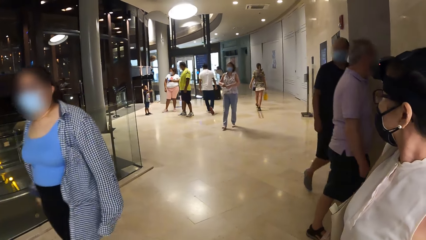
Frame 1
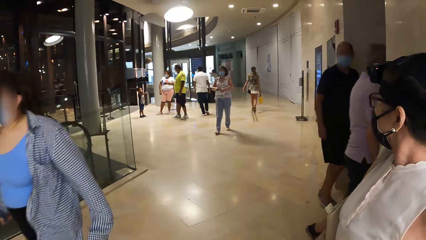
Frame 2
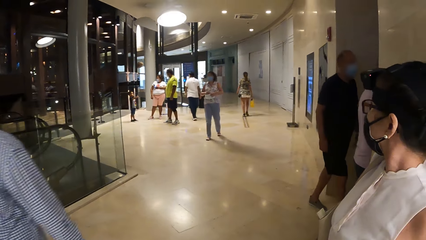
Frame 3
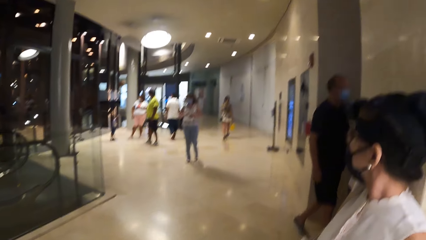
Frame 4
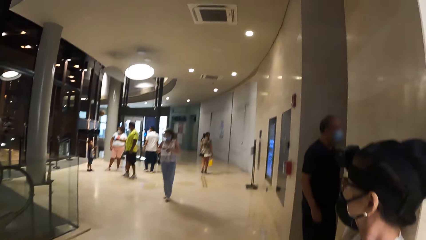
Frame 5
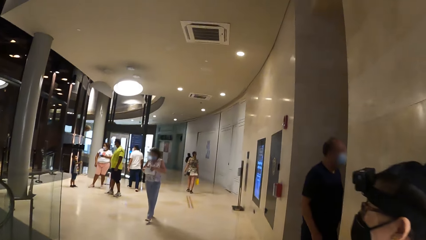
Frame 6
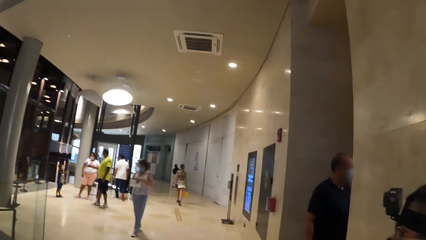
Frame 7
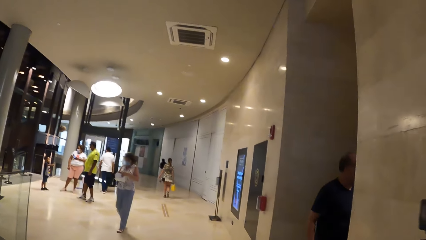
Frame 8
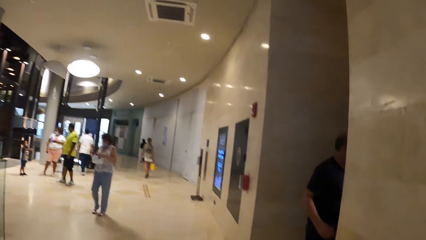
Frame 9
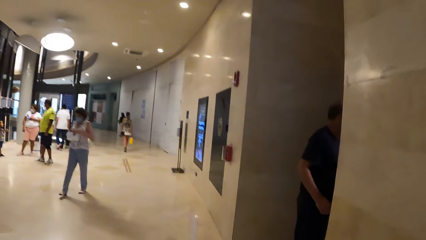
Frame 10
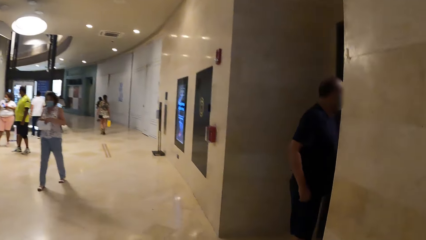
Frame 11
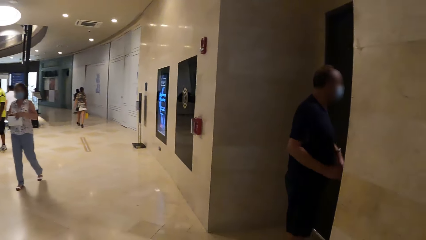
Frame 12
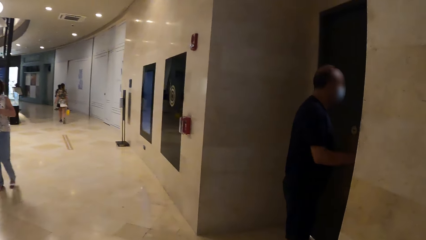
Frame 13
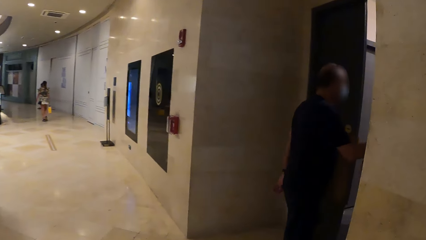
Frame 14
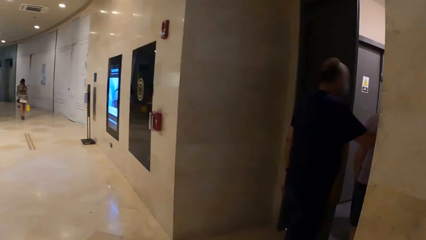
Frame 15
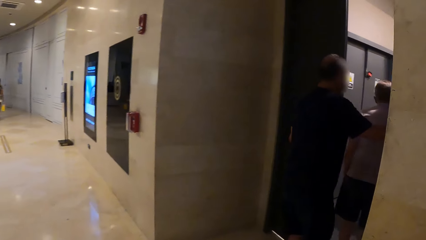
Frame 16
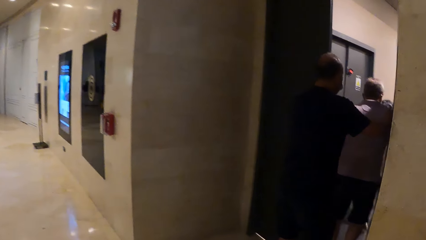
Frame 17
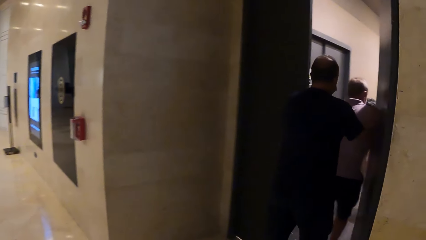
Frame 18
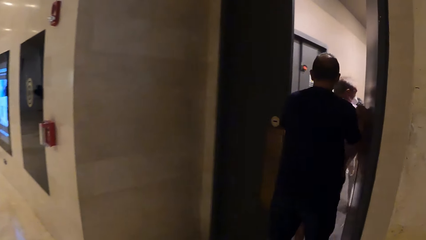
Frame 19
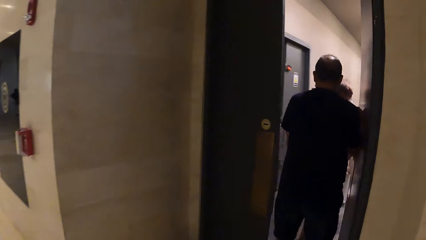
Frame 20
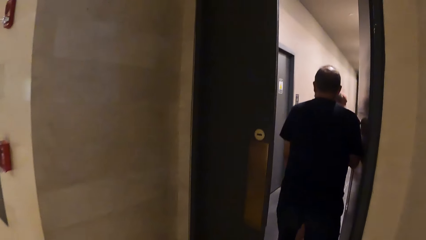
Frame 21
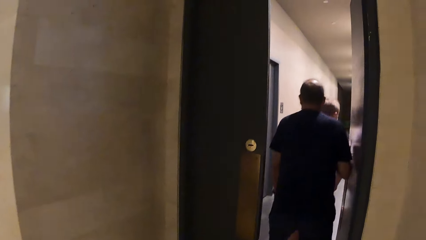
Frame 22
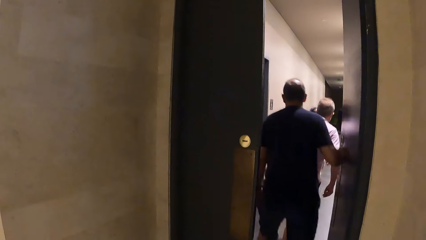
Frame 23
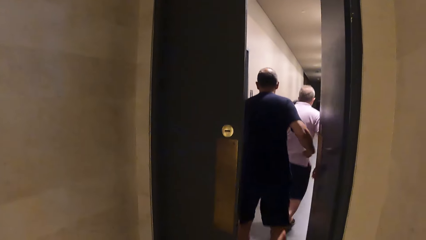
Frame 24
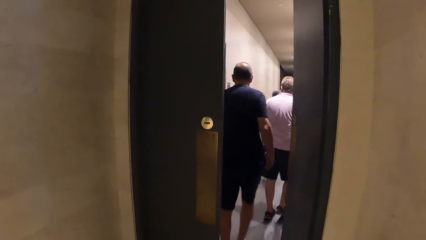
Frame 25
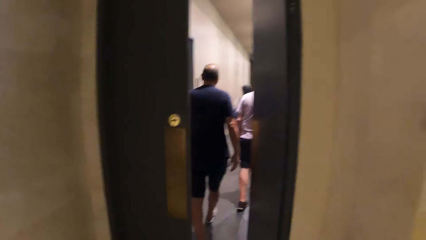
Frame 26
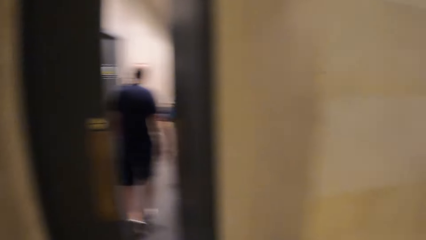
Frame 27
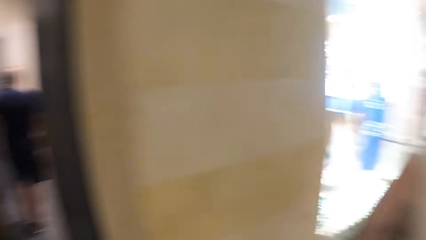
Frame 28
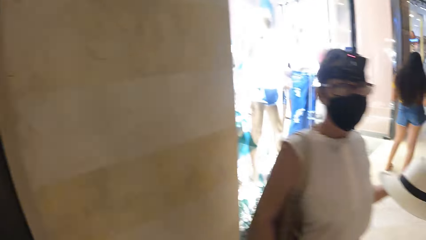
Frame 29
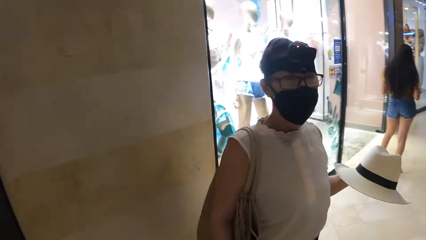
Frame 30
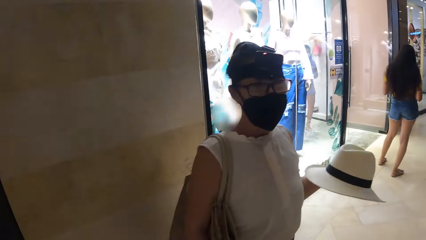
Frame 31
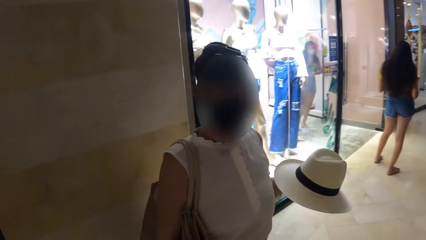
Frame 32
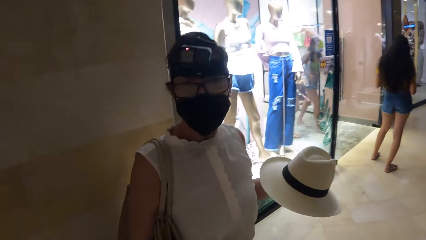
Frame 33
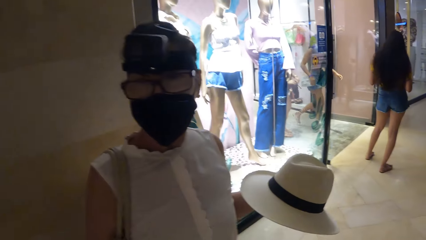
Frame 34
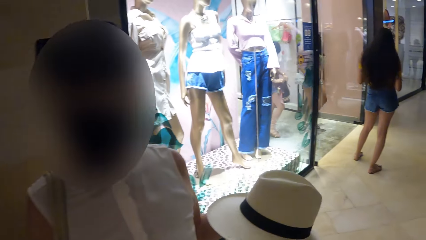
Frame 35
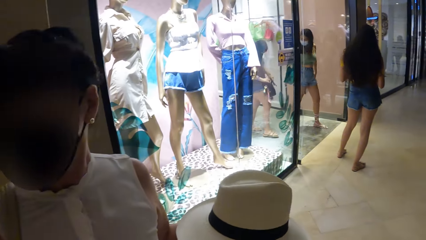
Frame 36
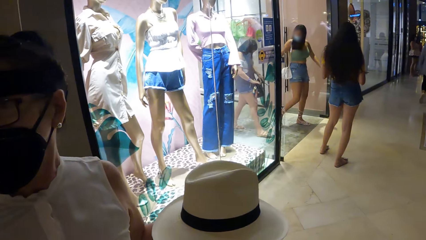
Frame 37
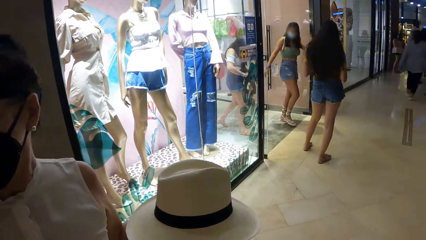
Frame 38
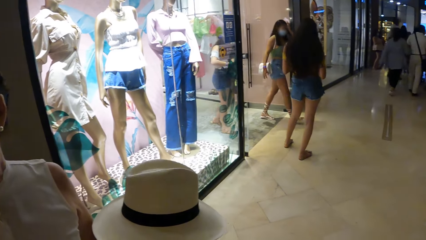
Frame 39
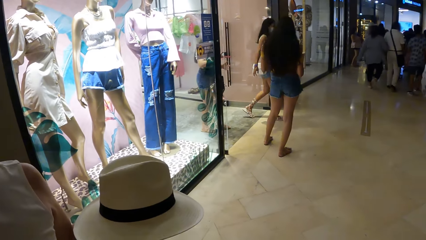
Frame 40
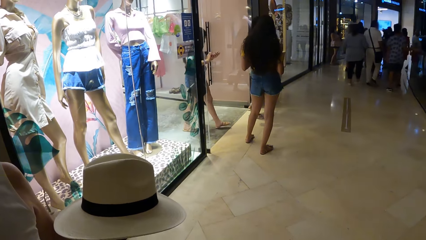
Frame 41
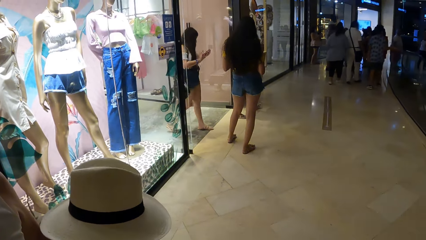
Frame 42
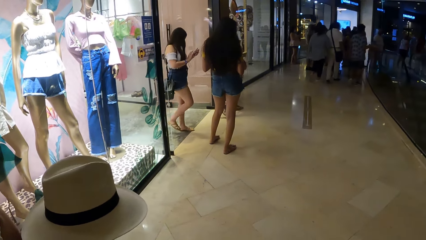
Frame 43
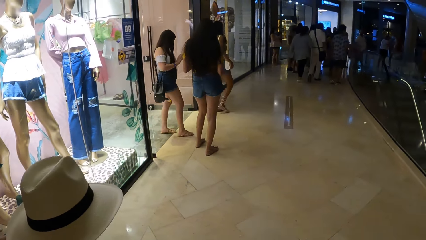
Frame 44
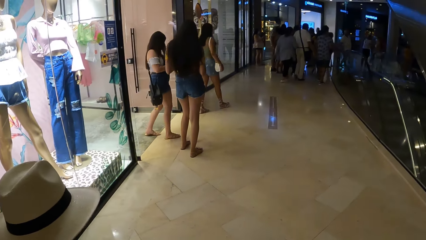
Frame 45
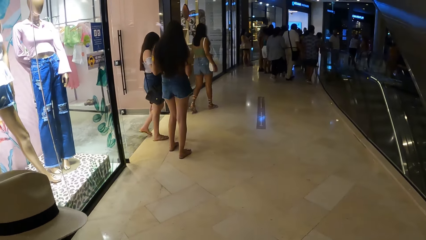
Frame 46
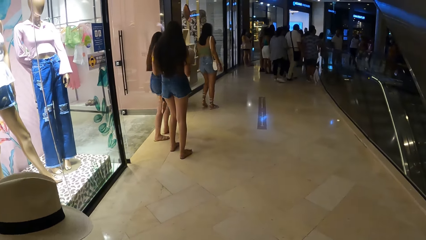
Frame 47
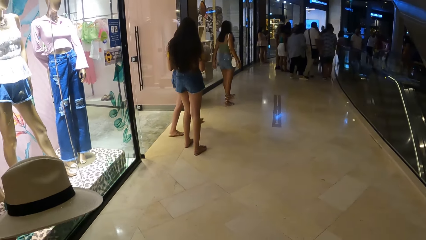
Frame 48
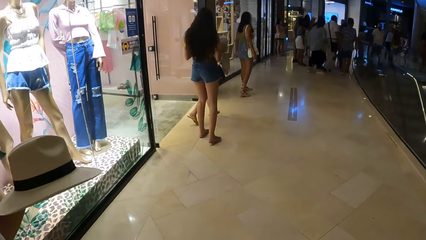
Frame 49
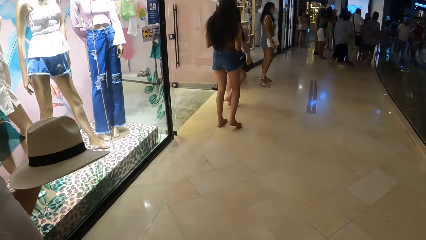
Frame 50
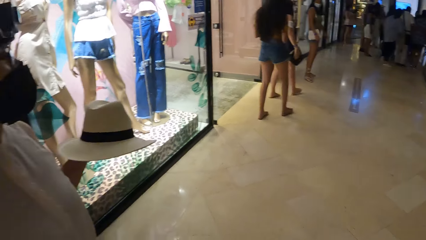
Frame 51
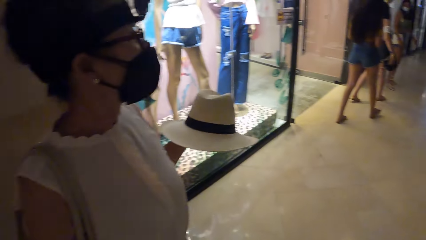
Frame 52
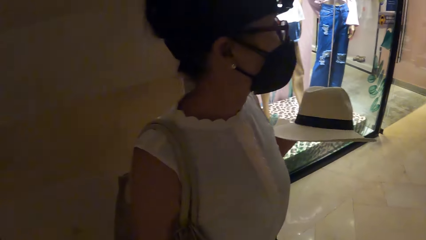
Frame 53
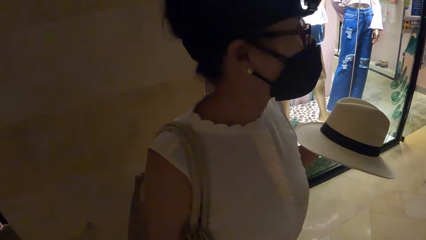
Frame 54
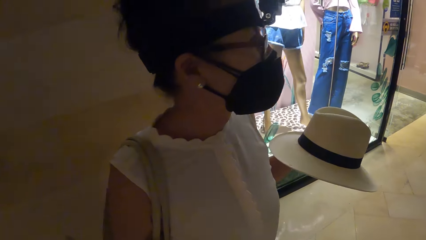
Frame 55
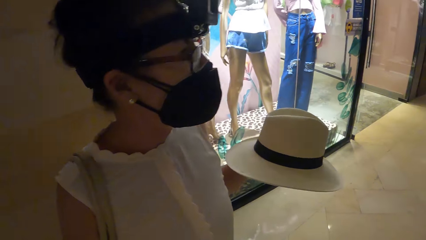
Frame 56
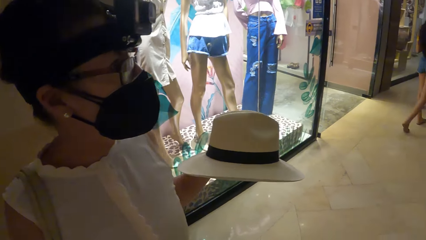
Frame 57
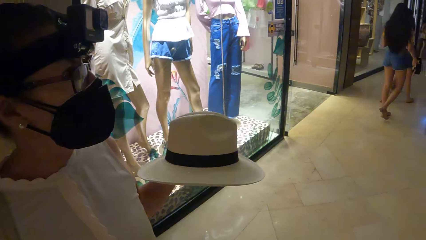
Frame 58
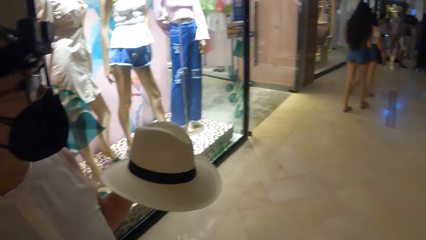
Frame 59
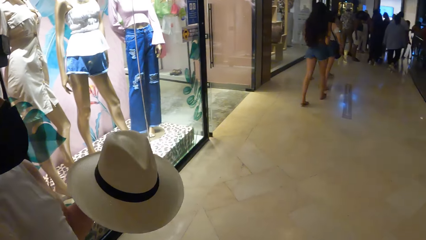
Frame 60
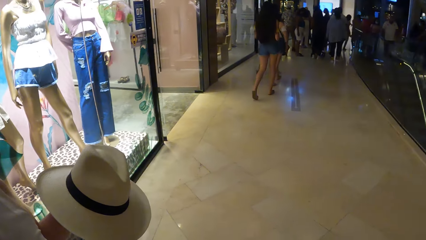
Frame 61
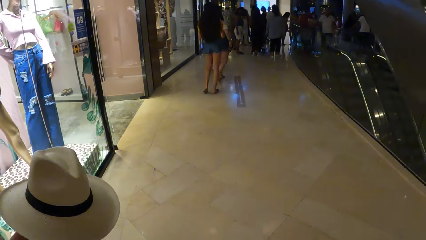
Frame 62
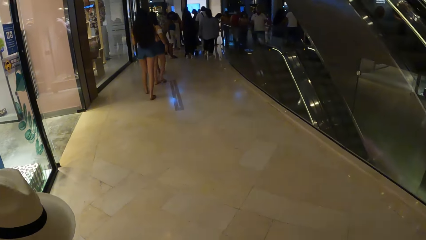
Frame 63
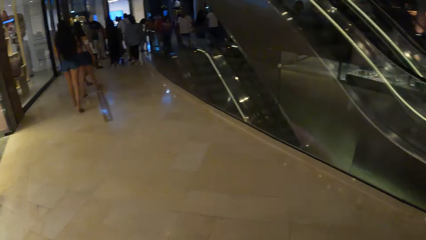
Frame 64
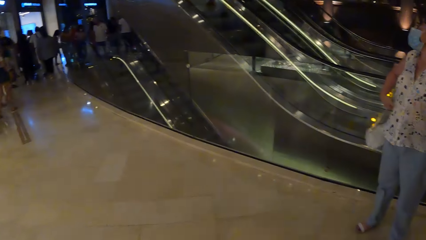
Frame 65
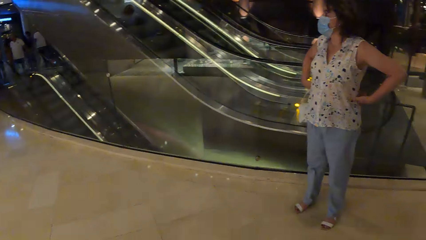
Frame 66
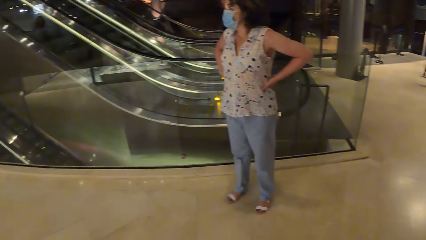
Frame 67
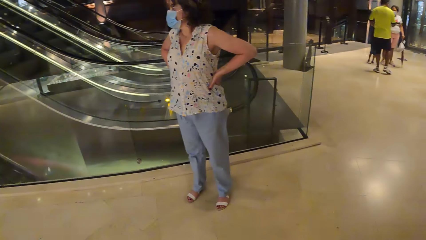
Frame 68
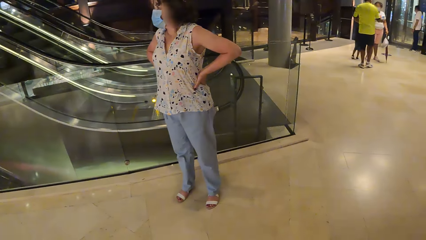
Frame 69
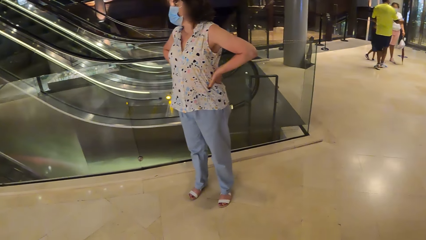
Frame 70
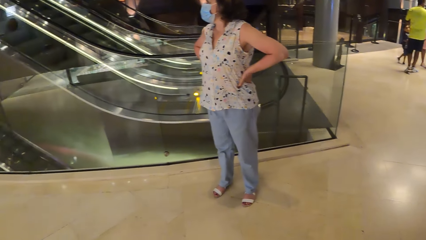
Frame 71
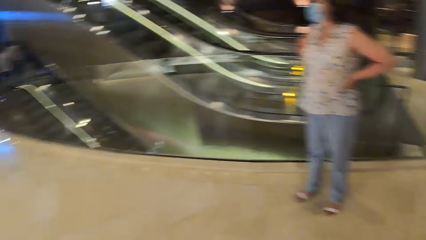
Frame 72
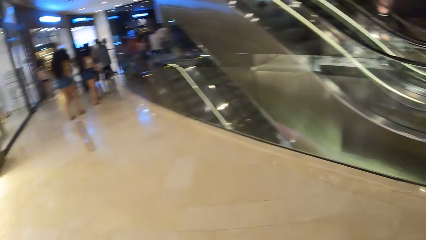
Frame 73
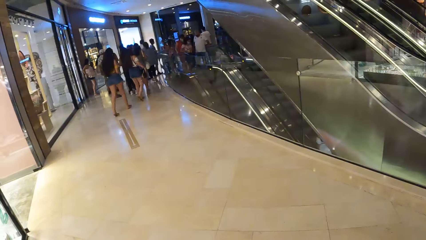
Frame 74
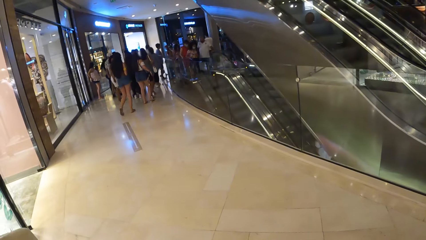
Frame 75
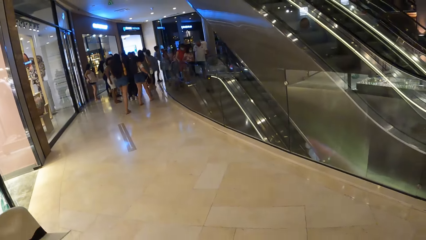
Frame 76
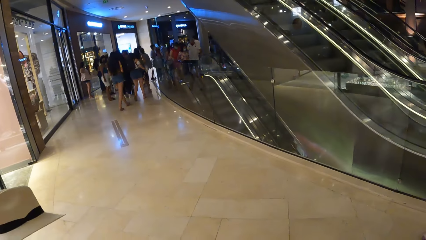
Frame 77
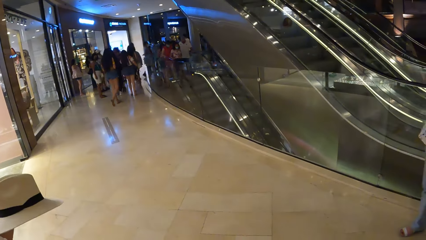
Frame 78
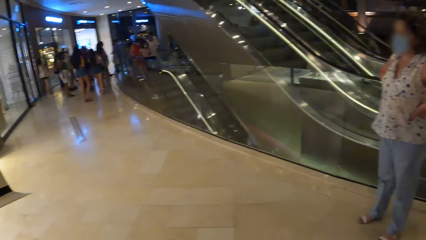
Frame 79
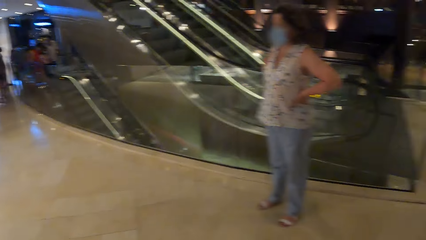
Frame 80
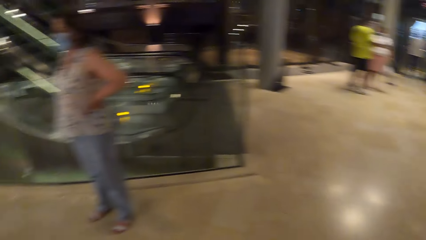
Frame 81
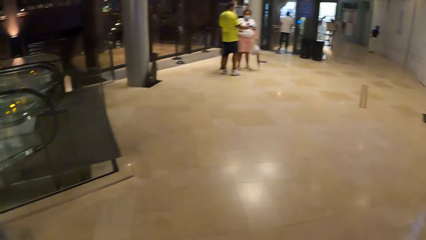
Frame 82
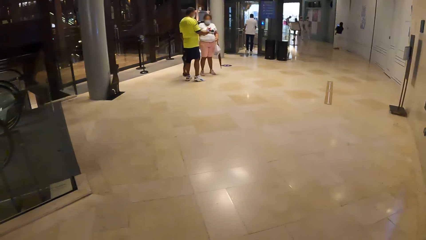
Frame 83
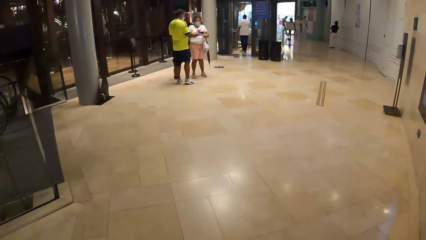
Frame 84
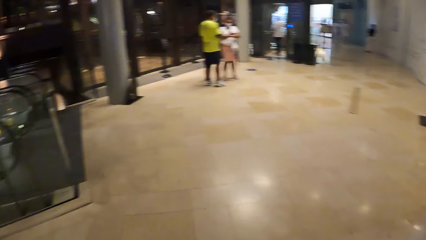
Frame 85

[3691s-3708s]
The camera wearer looks up. They move around. They look through the elevator. They look around. They look at a person. They interact with the person. They look at the hat with the person. They look around. They look at the person. They look at the escalator.
